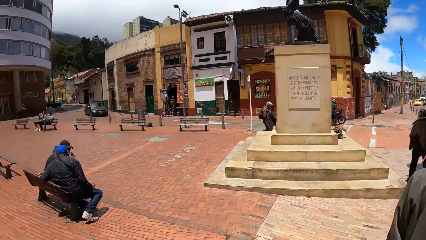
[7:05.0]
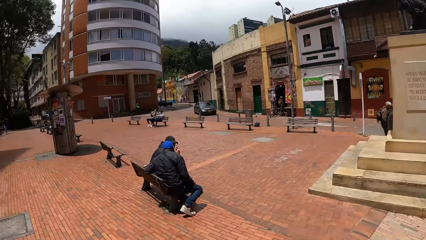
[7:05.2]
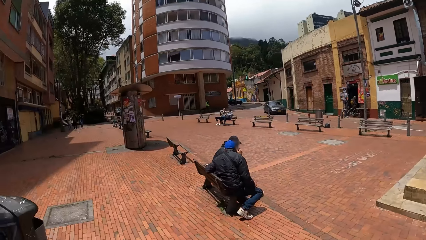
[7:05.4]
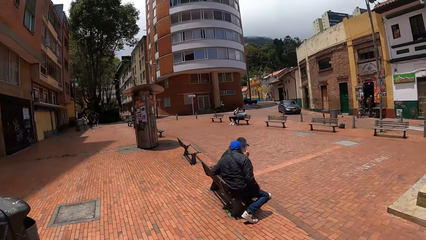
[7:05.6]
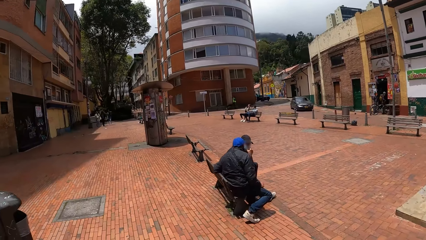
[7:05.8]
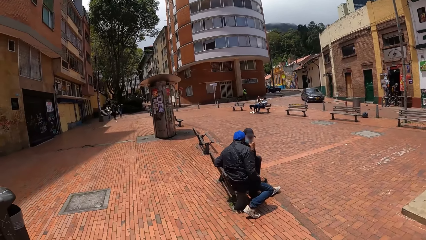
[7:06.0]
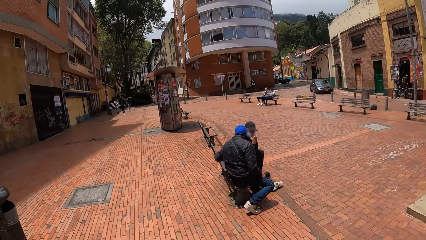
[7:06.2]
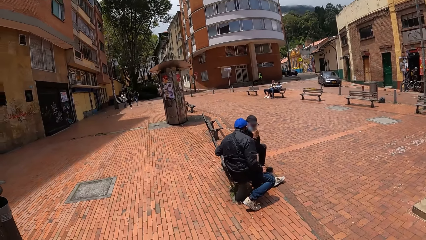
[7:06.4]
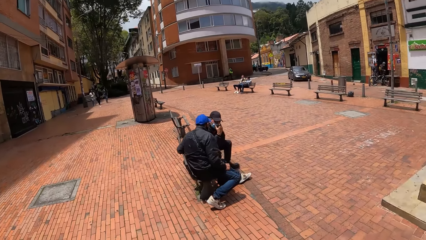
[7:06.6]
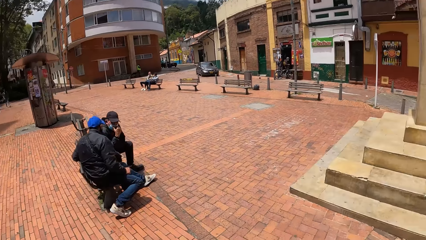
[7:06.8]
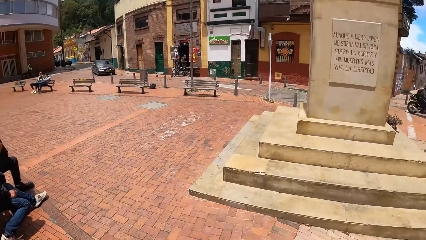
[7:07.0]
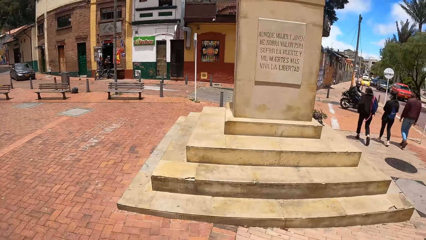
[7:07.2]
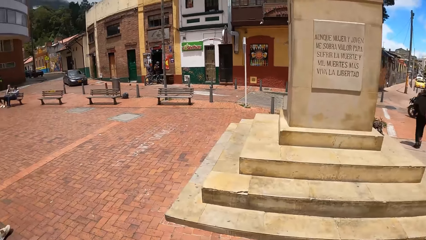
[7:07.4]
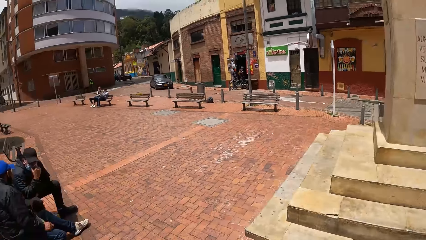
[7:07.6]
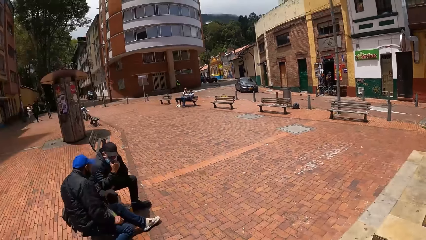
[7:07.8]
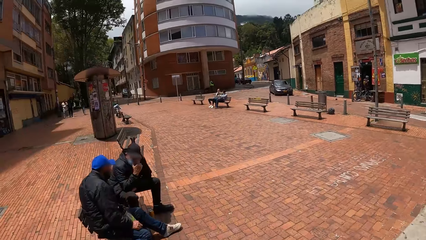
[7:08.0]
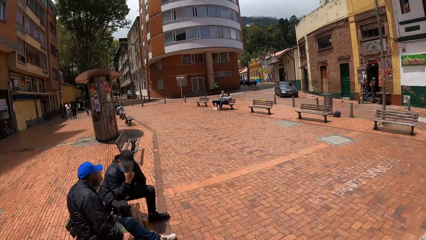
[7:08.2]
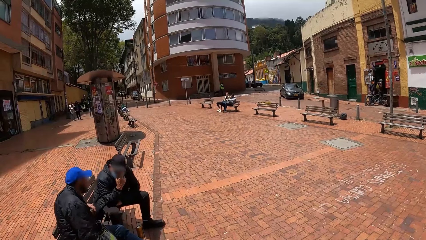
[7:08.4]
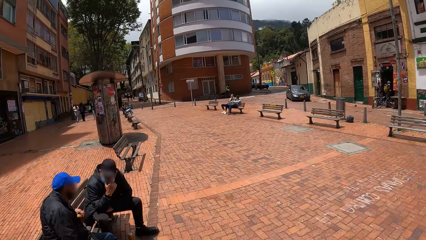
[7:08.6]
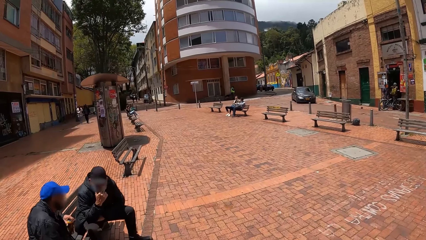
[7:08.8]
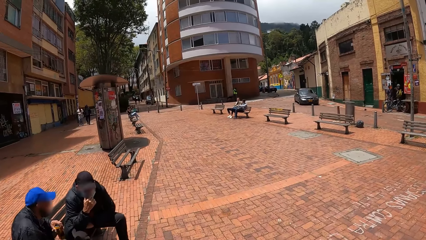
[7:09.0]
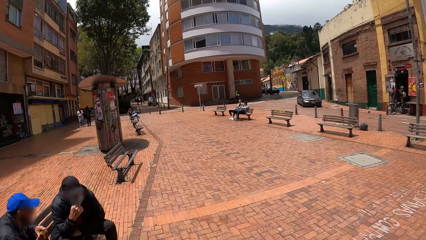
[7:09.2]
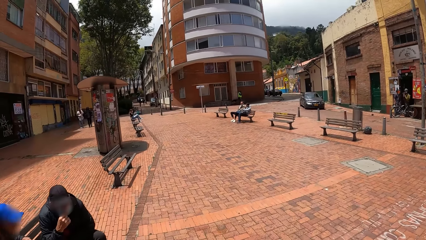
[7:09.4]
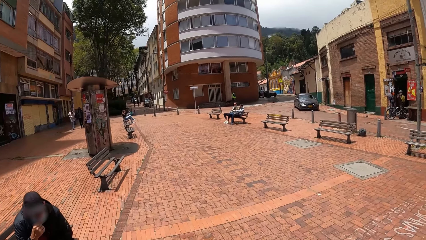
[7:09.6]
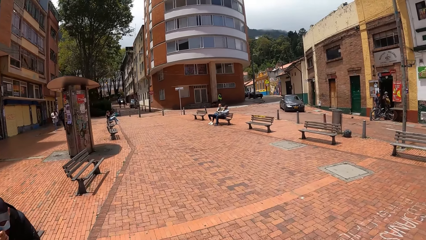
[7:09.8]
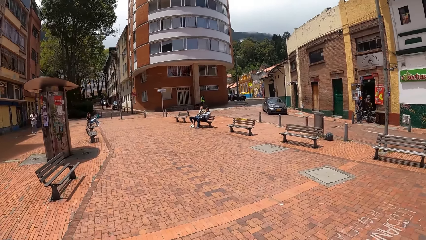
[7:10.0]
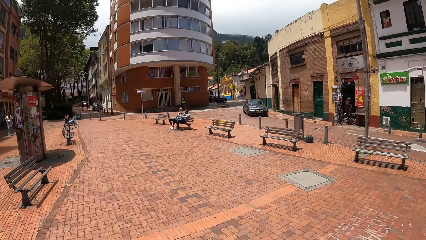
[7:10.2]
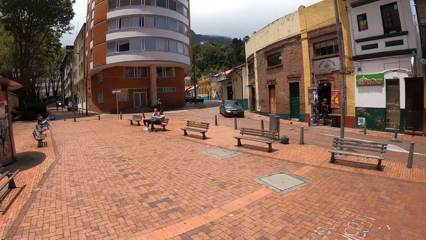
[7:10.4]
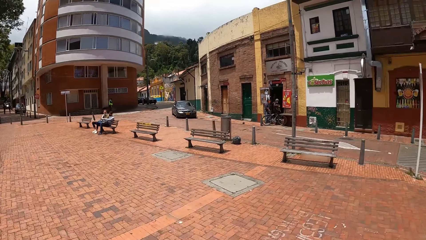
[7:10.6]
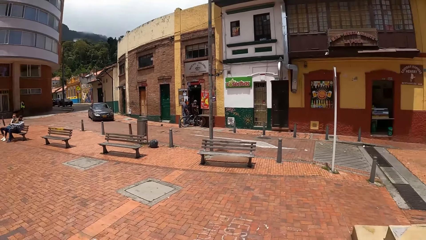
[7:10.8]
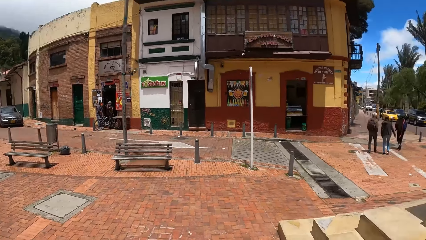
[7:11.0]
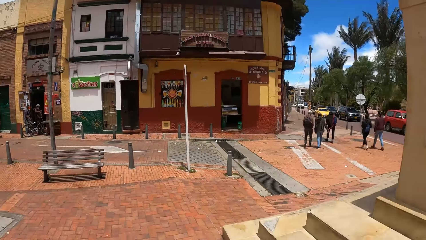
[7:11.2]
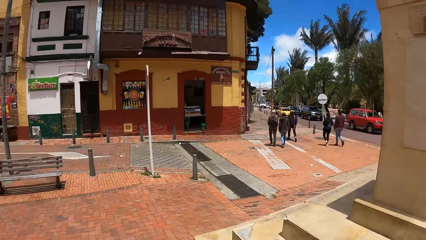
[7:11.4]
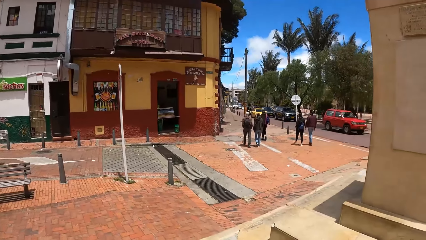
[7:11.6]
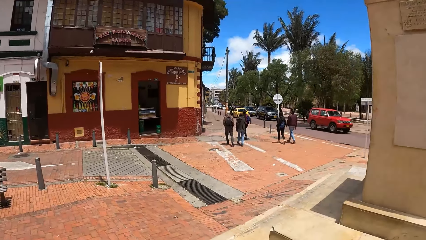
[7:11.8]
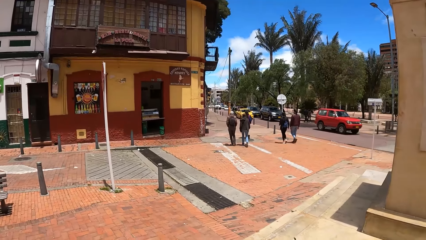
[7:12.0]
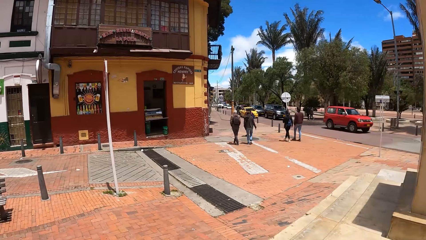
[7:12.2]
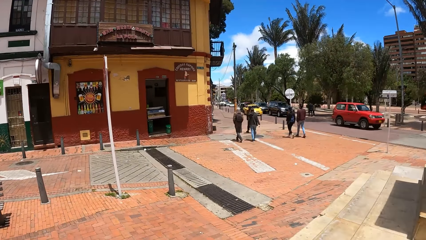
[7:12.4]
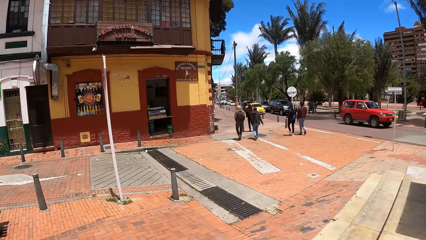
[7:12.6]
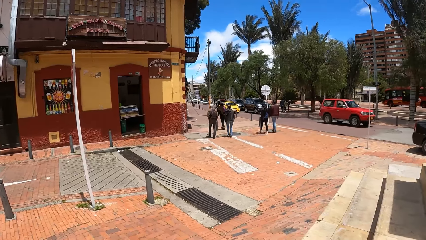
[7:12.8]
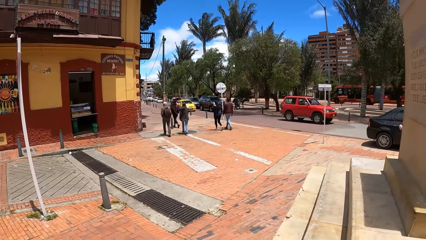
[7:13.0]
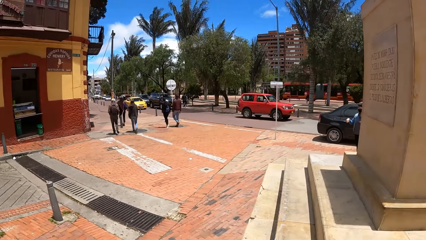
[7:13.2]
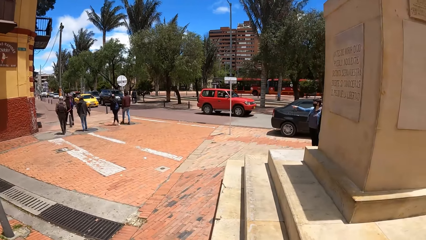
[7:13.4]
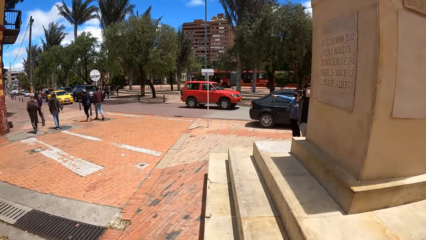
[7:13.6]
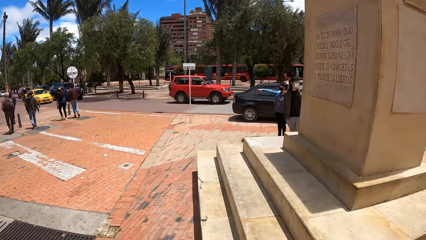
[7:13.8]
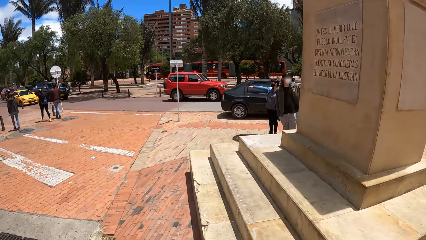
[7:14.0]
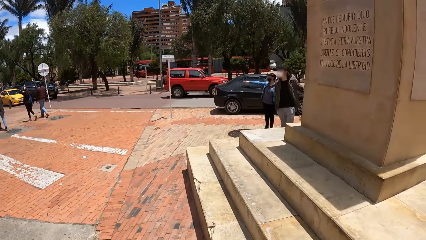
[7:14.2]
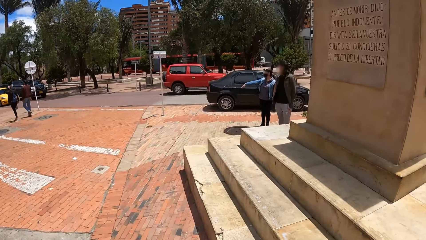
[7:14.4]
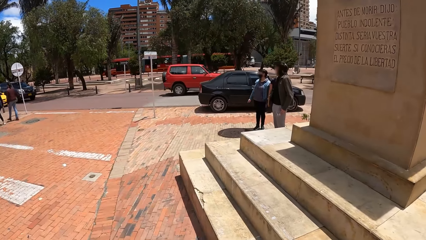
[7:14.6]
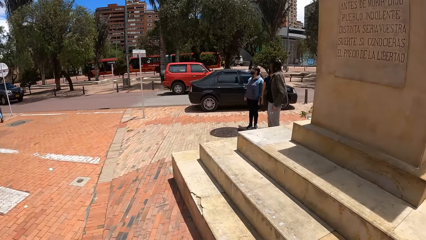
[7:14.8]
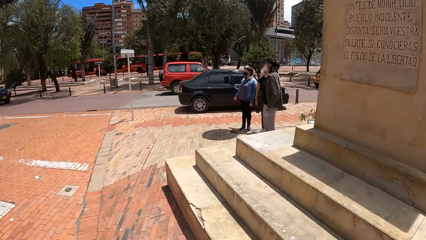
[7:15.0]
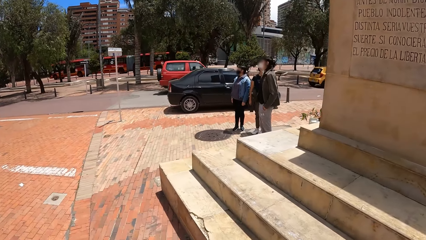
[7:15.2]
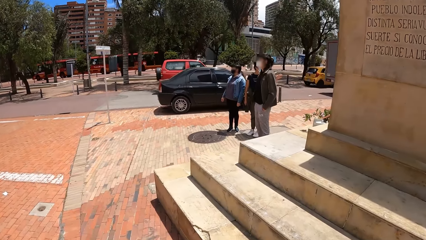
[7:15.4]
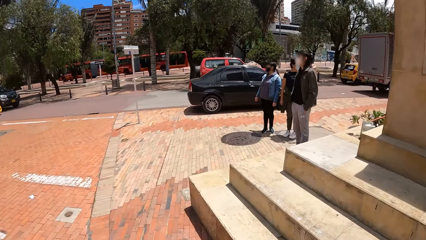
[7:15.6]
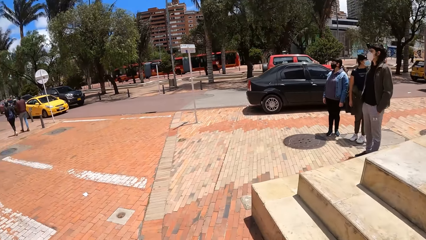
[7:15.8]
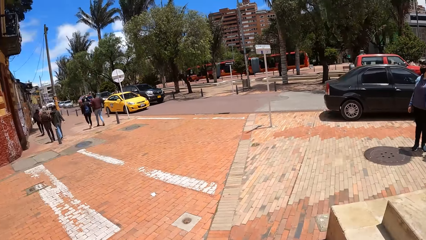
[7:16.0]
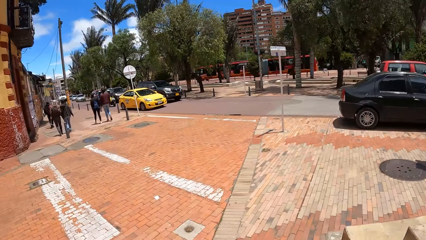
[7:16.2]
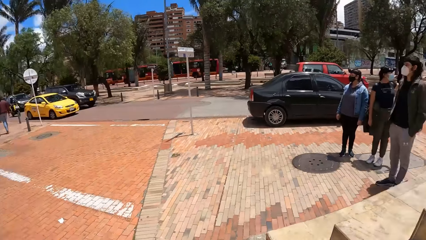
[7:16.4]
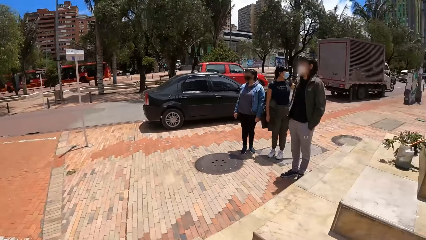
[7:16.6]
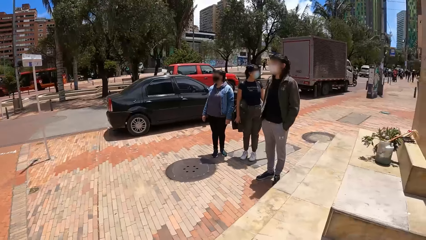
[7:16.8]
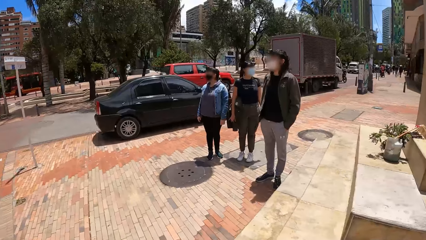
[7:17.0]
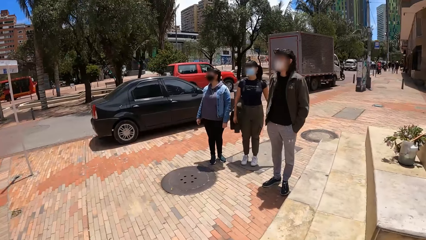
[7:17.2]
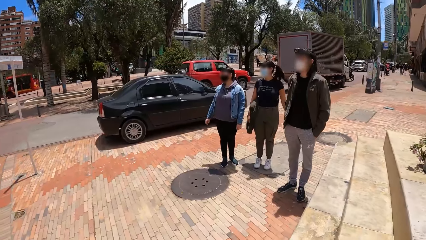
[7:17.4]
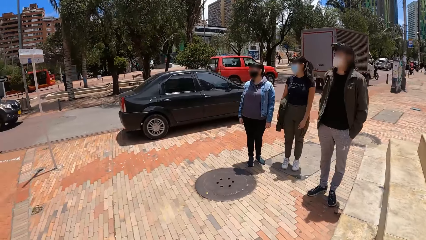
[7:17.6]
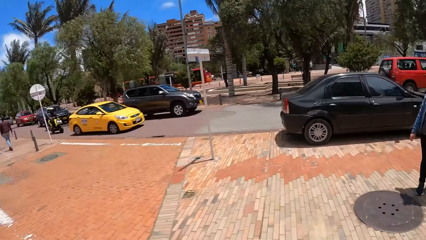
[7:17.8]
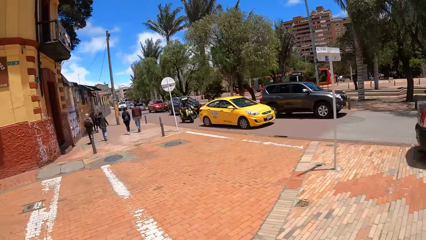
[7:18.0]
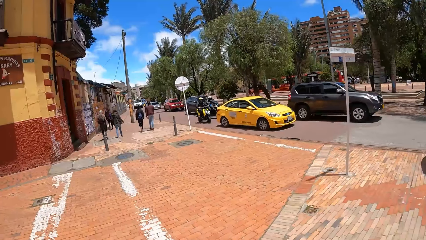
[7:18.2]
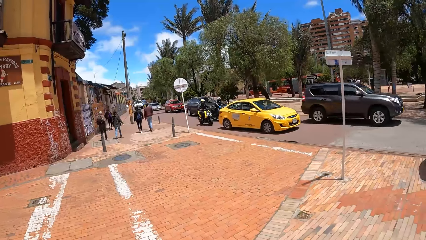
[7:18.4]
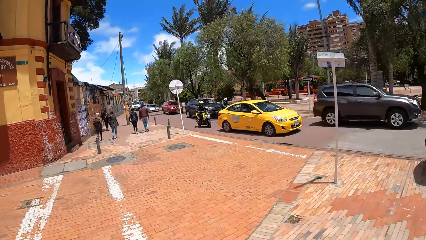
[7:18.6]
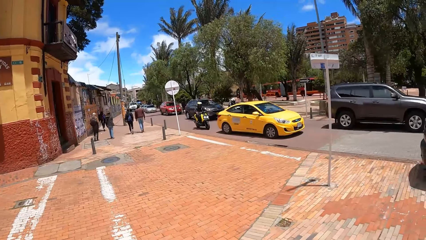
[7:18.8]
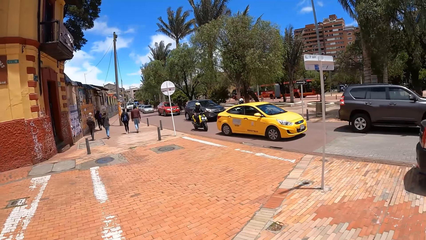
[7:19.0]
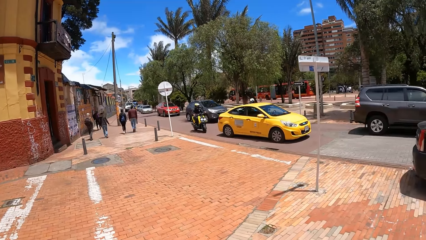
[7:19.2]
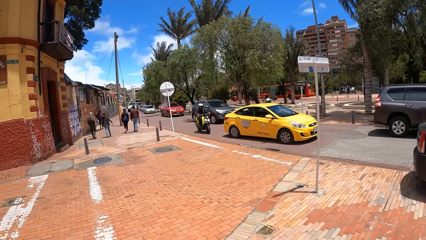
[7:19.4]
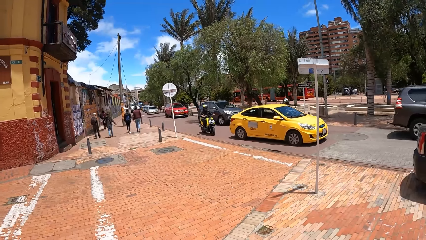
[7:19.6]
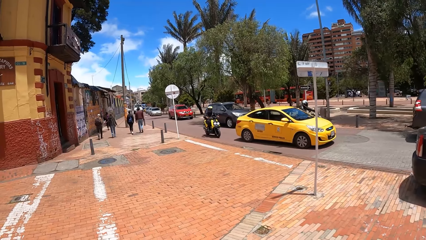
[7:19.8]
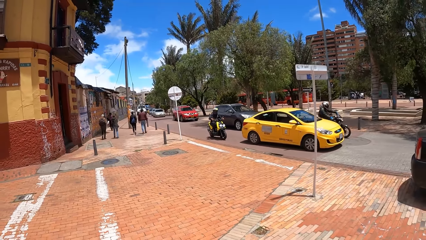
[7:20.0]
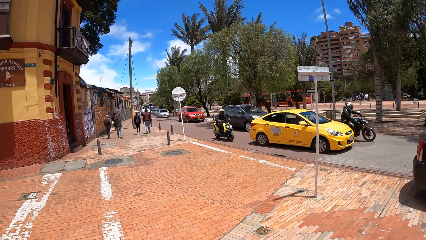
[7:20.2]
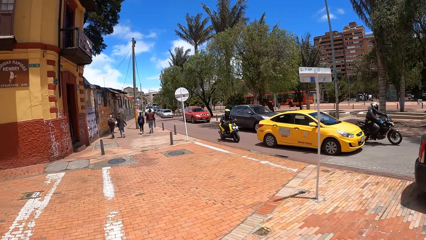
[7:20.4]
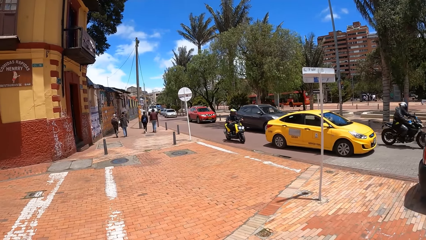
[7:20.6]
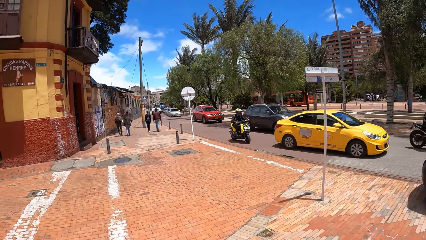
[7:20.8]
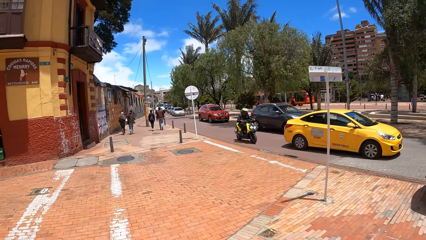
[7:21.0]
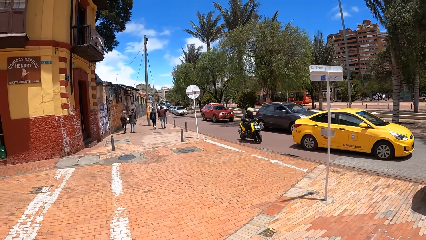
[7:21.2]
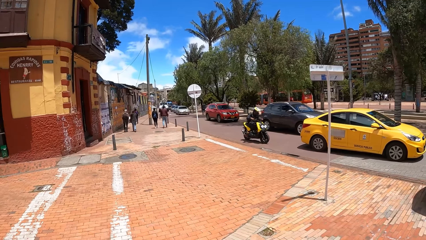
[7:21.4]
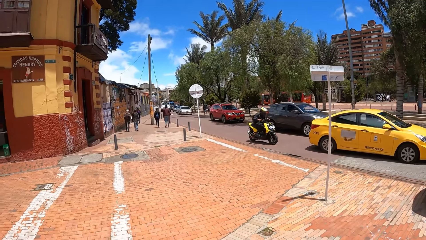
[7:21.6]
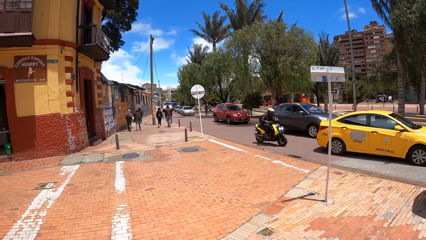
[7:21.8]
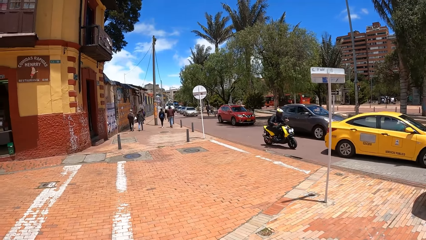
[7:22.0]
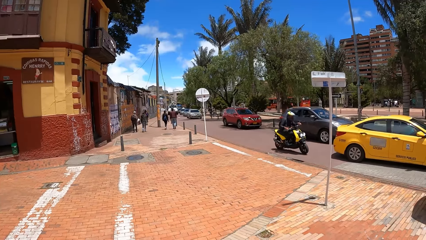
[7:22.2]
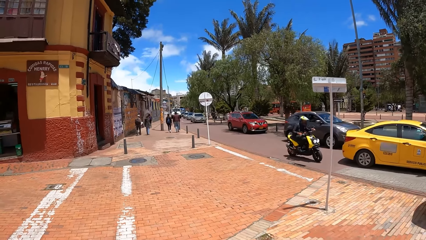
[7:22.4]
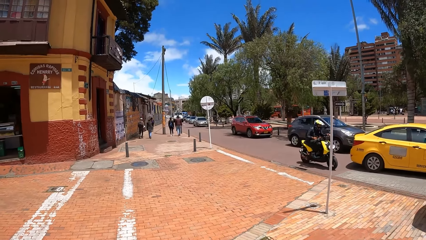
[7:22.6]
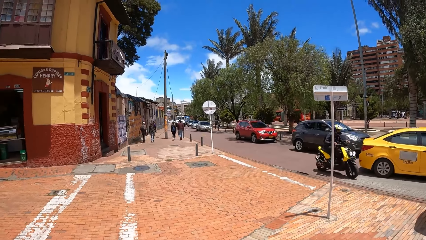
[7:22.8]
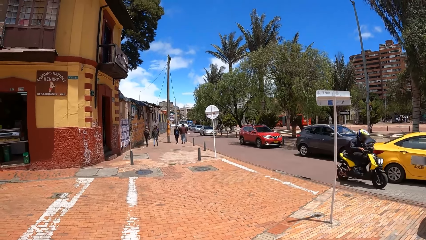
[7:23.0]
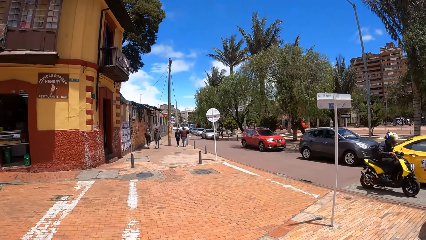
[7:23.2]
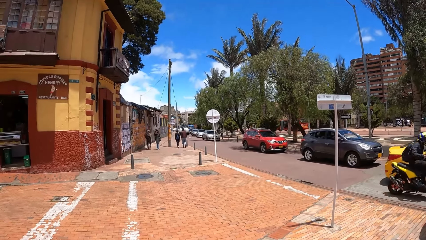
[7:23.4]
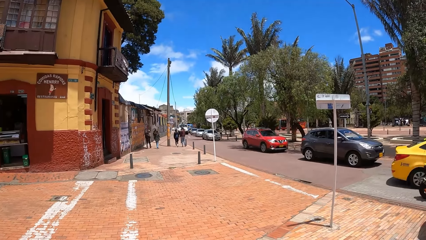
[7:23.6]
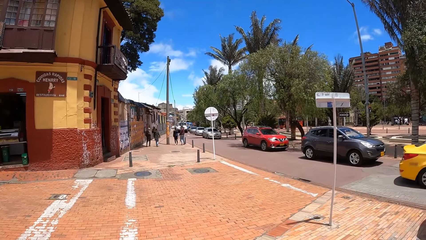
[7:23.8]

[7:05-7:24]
The camera wearer walks on a compound. They stand.
